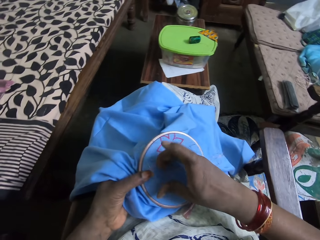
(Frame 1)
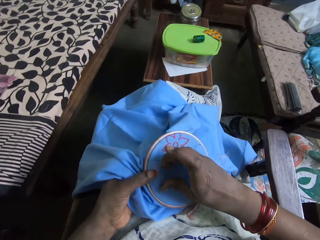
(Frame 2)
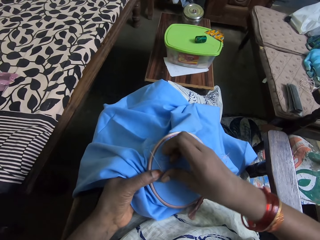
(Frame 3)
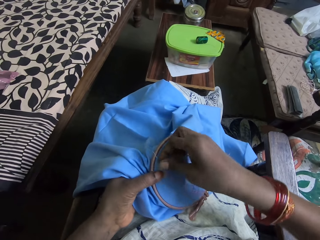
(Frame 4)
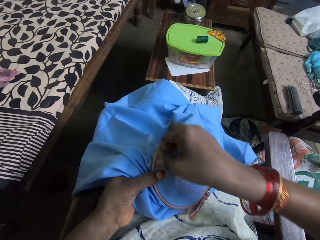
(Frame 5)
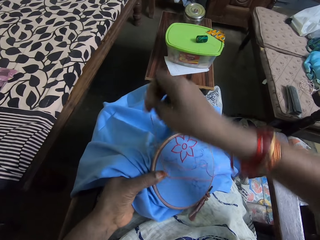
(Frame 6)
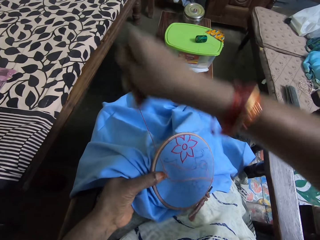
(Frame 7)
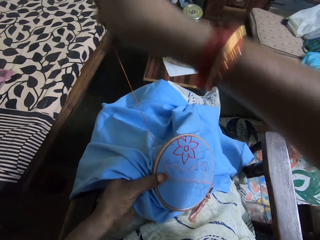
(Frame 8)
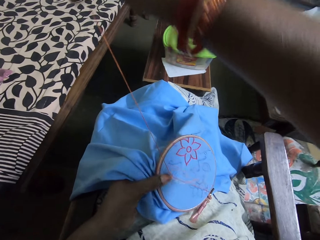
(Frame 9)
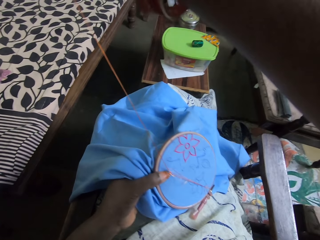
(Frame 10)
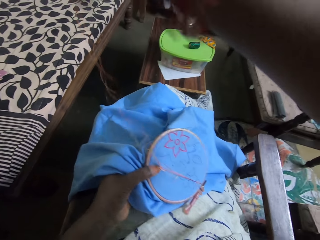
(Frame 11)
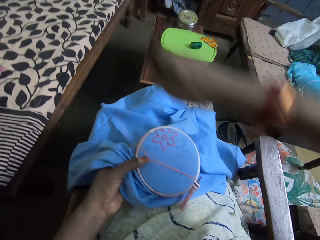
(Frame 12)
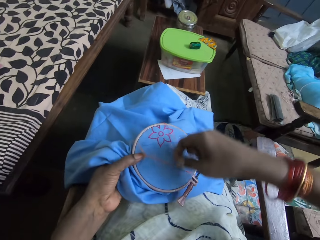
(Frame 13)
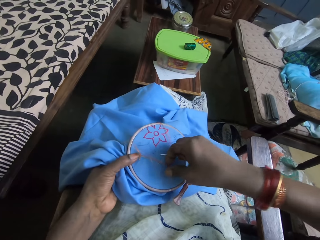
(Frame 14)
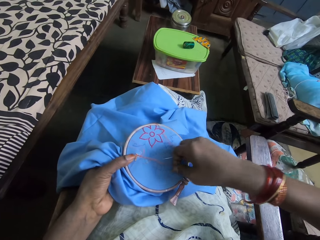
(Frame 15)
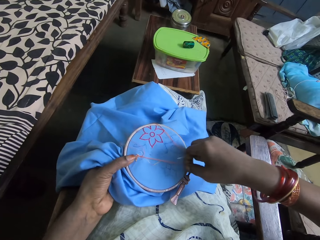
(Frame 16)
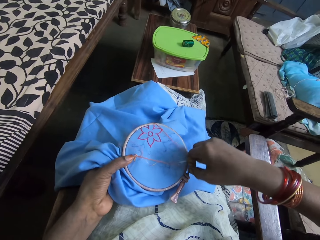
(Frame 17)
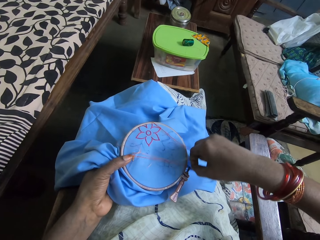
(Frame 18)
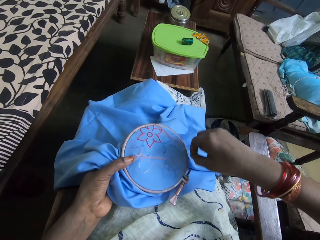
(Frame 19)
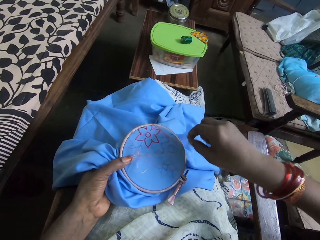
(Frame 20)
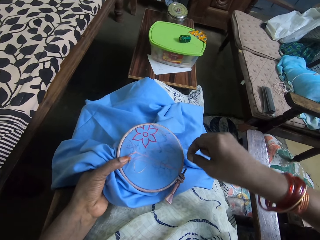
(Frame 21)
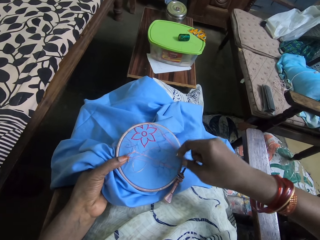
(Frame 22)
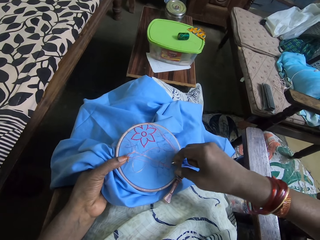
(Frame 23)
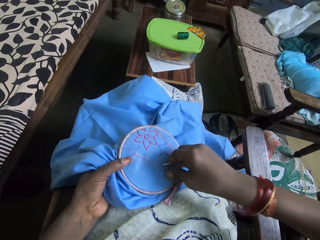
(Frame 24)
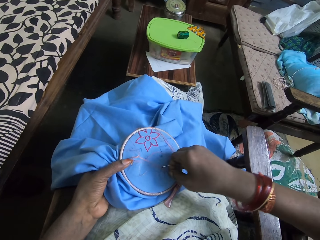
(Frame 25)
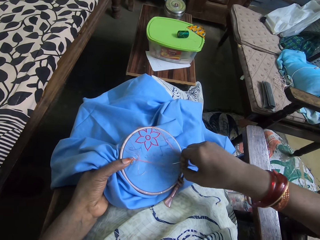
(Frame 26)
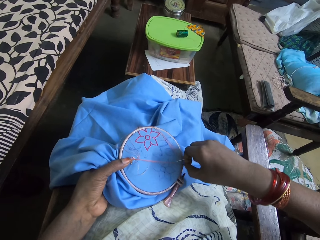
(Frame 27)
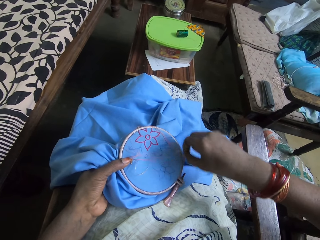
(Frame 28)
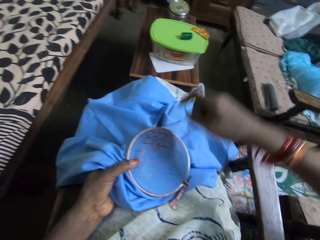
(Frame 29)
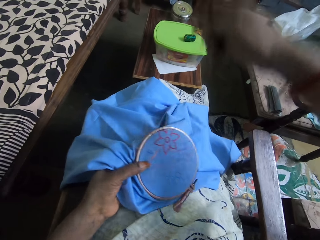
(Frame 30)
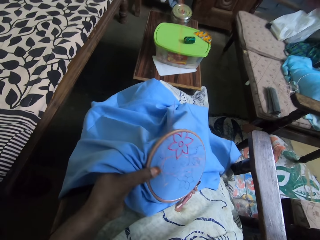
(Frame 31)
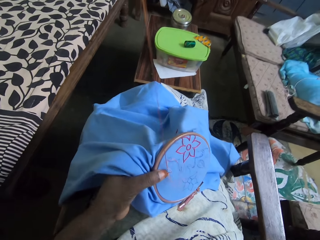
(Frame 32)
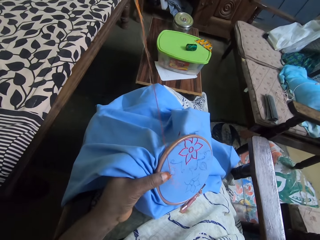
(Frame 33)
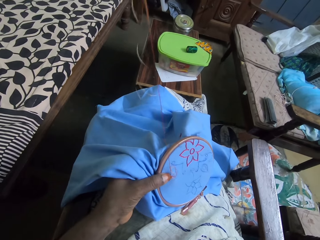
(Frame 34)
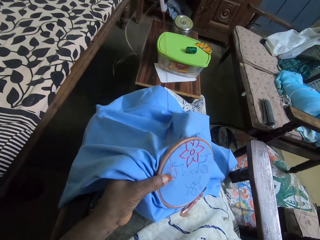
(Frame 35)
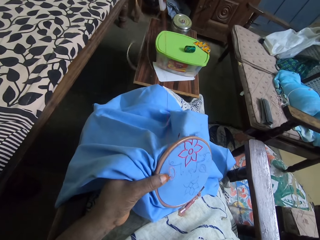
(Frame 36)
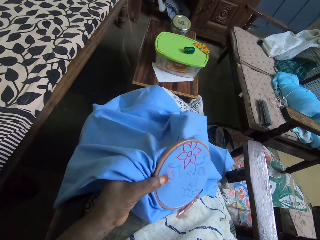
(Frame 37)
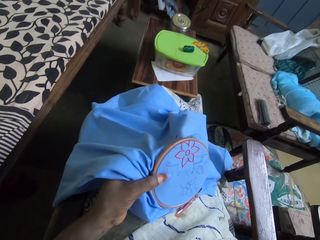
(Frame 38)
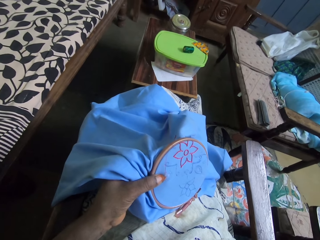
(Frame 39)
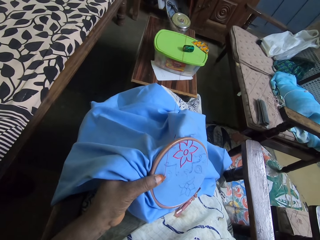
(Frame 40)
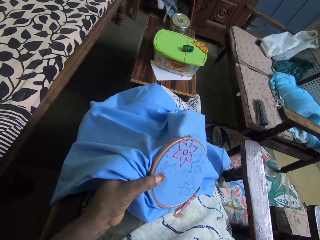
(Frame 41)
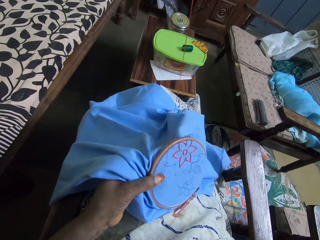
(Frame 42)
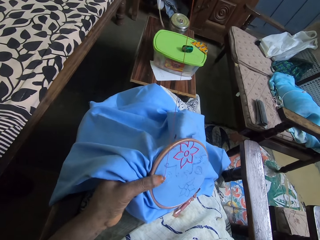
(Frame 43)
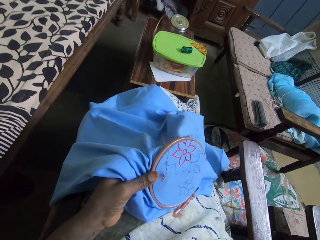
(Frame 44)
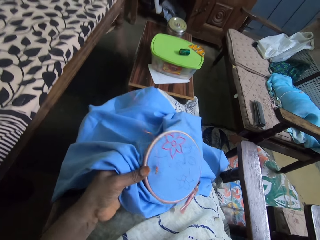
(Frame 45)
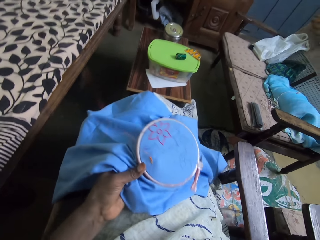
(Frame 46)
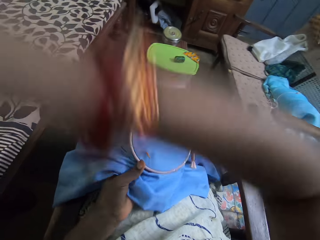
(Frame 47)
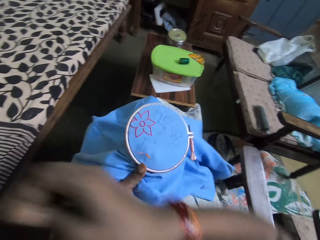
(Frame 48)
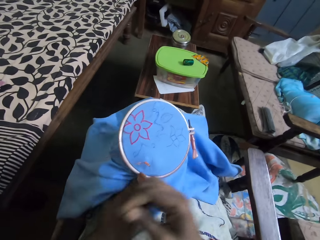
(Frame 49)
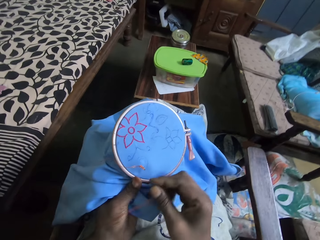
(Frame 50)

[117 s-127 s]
The camera wearer pulls the needle with thread with her right hand.

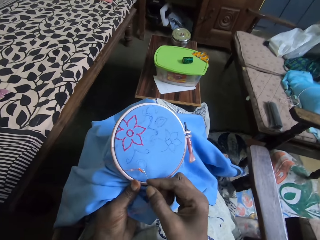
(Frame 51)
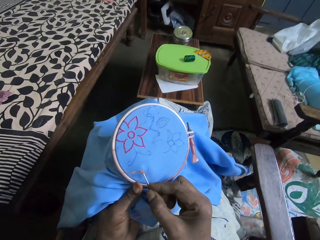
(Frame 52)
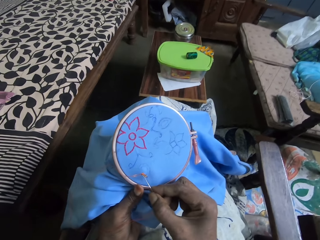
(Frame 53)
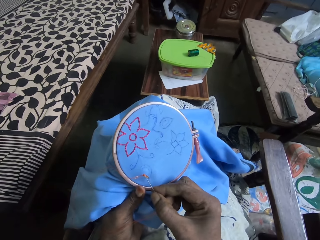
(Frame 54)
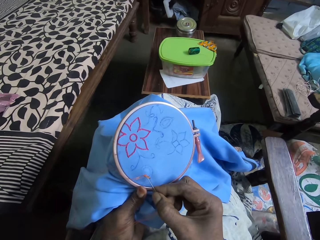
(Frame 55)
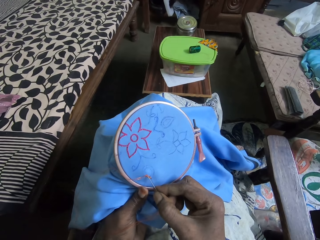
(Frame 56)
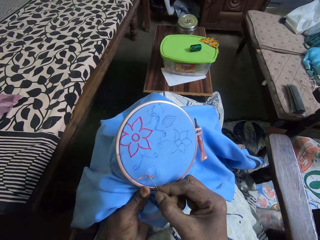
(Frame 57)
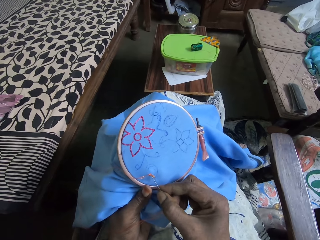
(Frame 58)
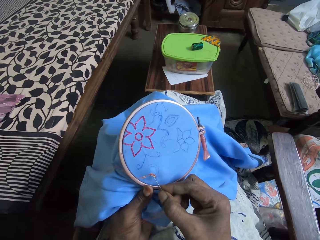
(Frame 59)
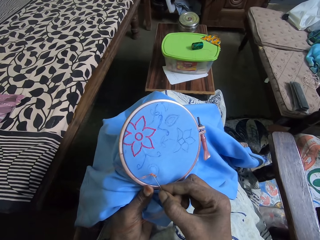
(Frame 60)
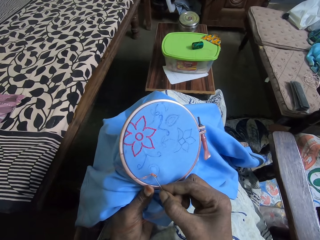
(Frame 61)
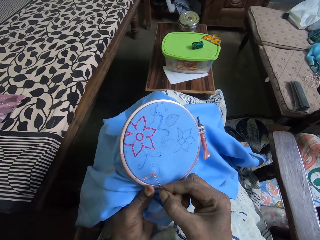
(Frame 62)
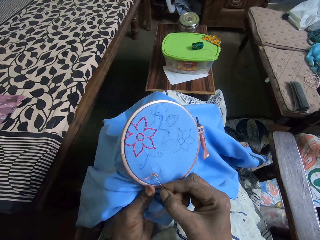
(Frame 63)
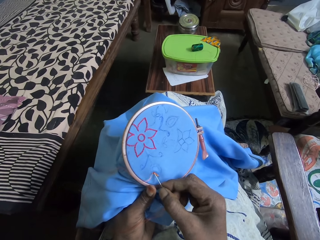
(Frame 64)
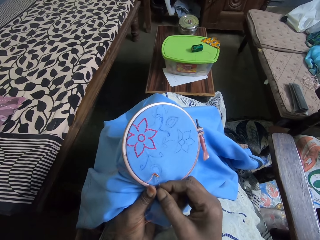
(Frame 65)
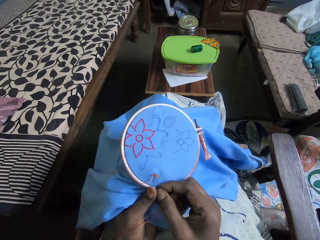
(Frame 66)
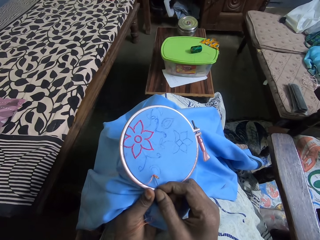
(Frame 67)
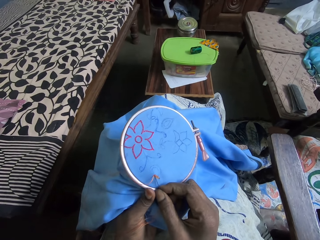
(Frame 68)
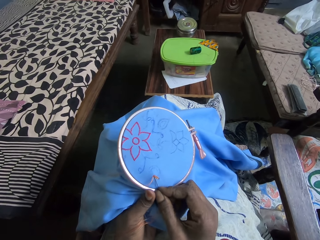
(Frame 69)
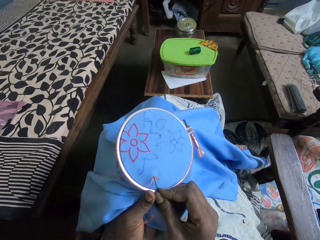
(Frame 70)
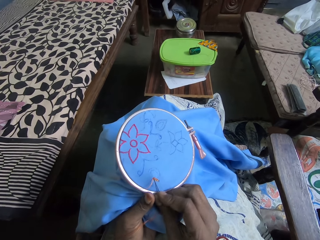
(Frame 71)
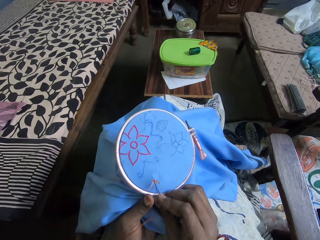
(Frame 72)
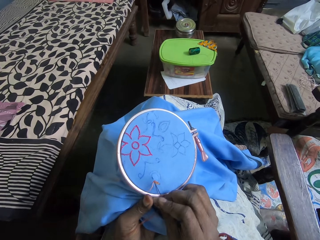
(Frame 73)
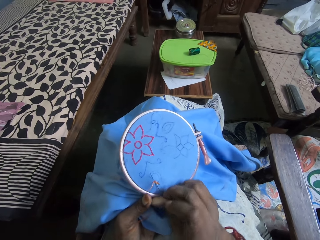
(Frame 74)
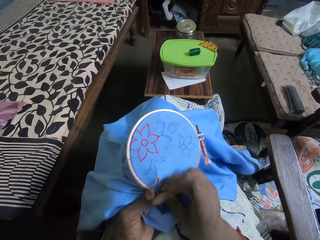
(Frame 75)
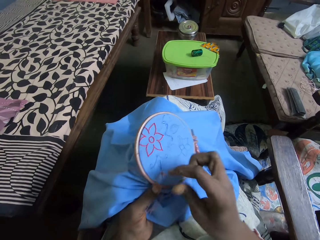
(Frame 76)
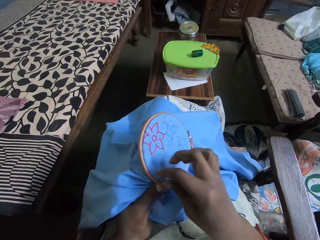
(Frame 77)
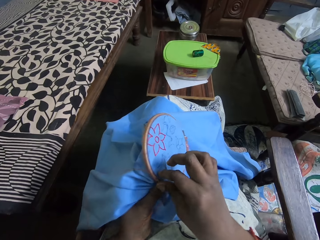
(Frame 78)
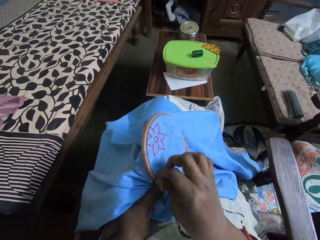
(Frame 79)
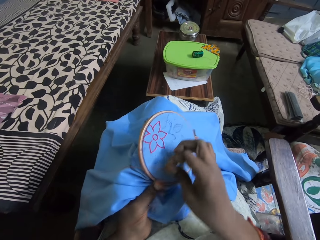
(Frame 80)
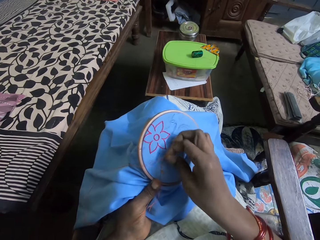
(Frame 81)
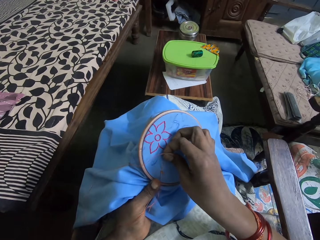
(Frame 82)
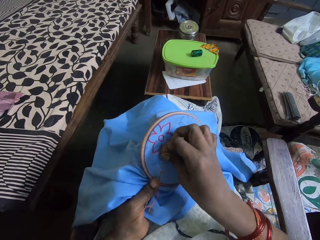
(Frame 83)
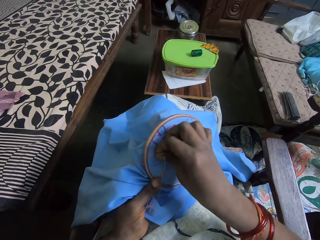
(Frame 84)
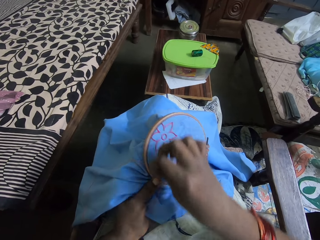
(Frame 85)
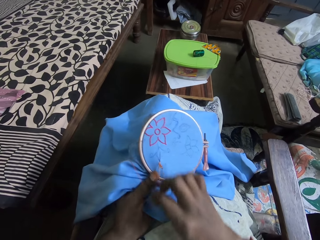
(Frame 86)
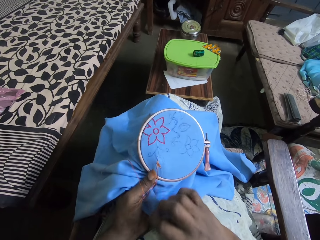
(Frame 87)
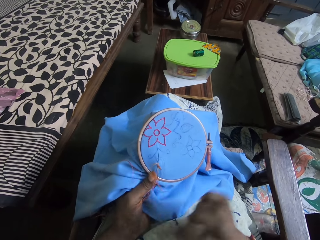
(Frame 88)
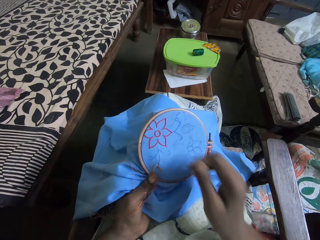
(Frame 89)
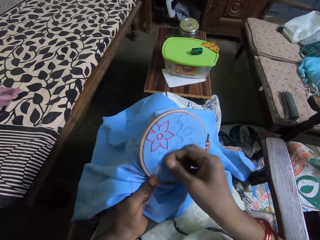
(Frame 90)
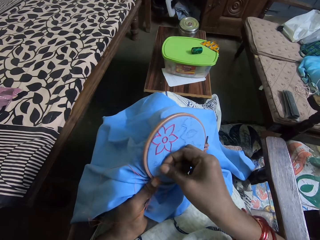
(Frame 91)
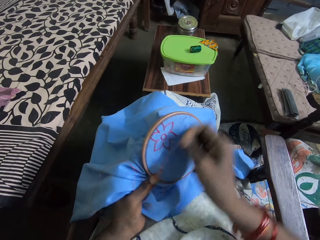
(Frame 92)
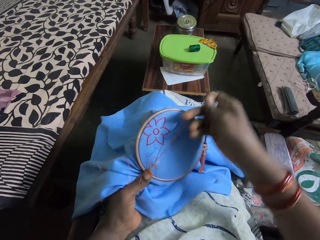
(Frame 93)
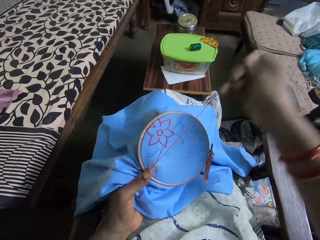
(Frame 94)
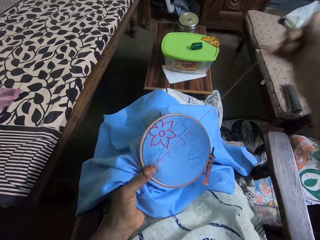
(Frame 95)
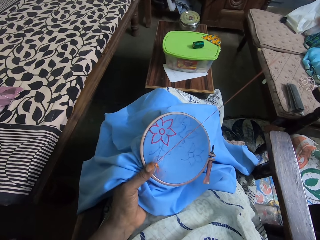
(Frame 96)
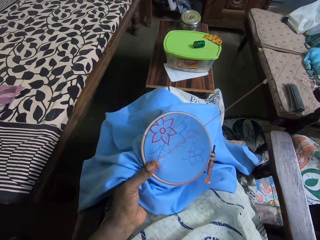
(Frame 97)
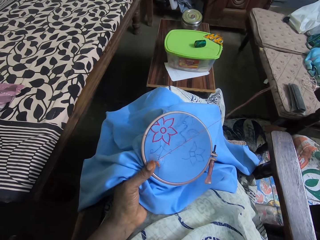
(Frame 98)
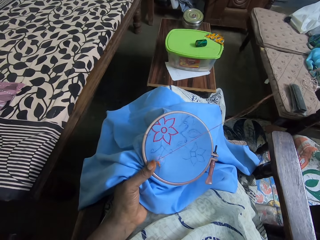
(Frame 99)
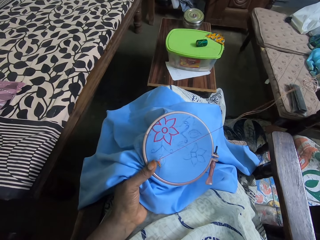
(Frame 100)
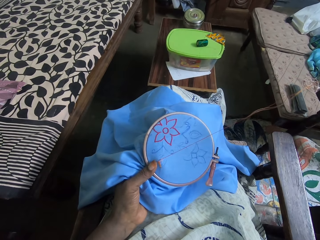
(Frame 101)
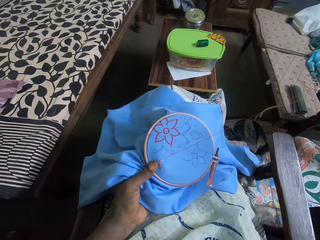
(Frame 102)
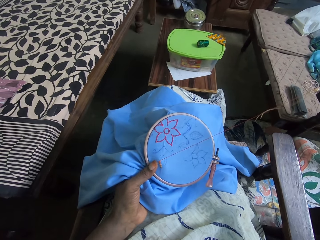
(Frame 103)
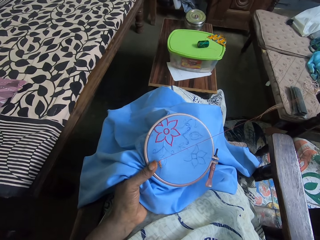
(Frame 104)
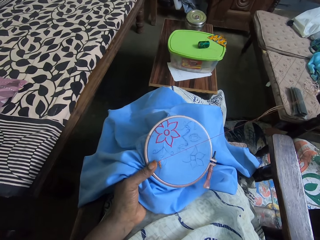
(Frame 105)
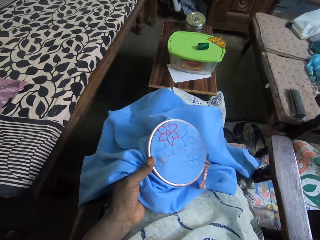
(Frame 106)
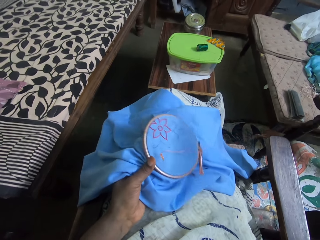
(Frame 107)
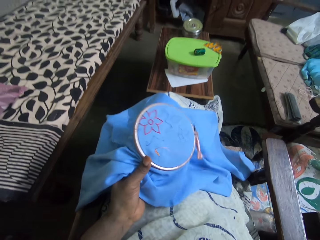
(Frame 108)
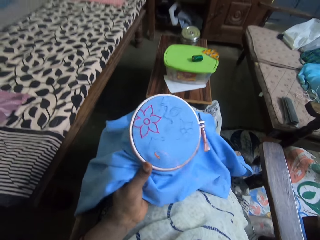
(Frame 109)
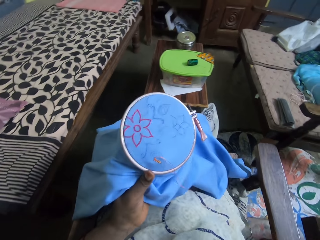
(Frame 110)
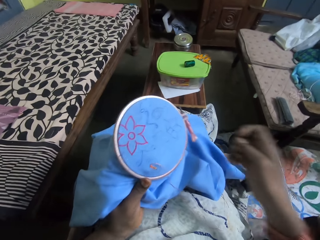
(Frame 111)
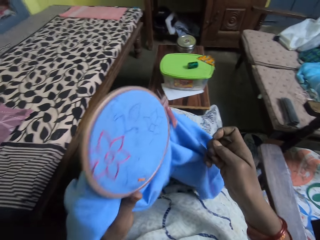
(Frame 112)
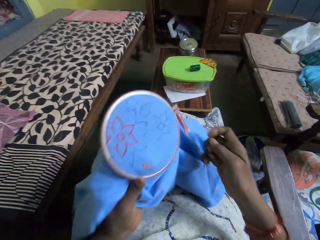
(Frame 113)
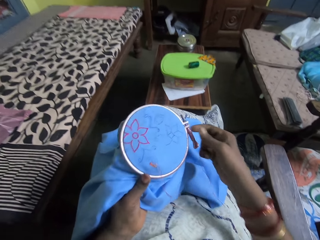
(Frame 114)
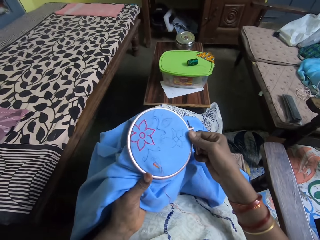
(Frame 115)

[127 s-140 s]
The camera wearer sews a flower on the piece of material in her left hand with the needle and thread in her right hand. She puts thread across the needle. She pulls the needle with thread with her right hand.
